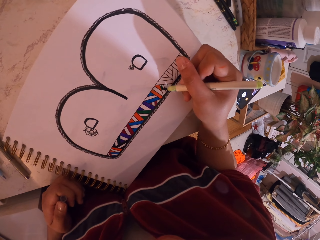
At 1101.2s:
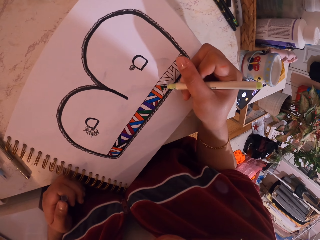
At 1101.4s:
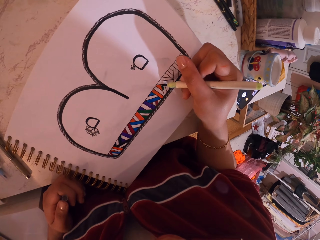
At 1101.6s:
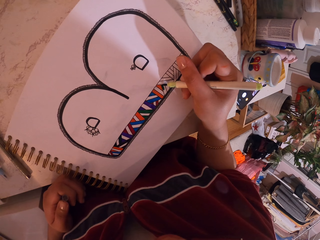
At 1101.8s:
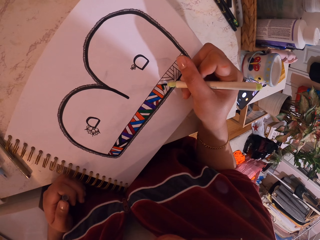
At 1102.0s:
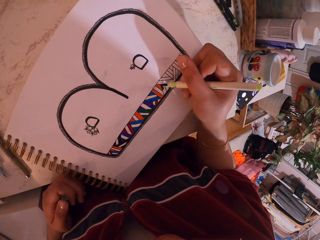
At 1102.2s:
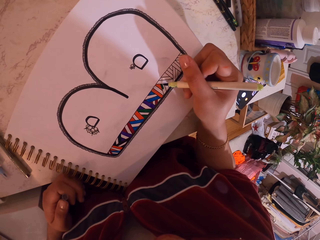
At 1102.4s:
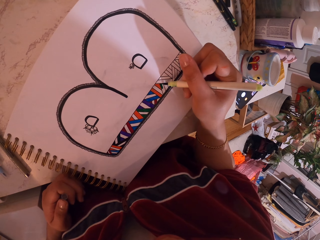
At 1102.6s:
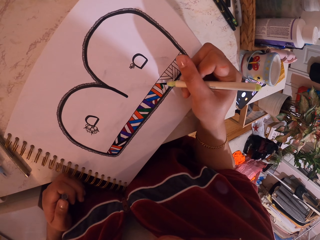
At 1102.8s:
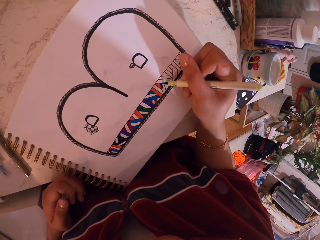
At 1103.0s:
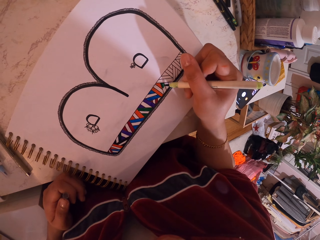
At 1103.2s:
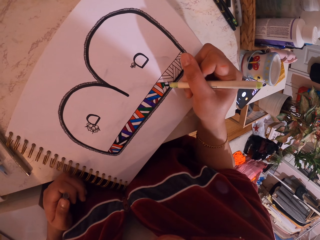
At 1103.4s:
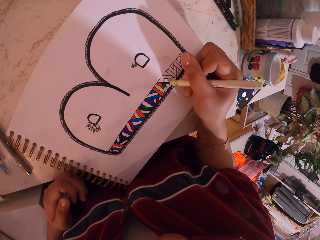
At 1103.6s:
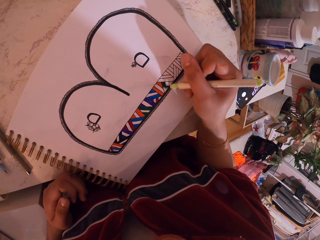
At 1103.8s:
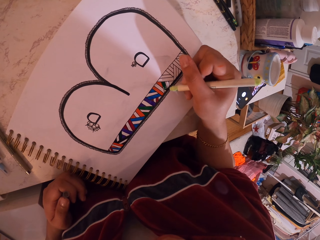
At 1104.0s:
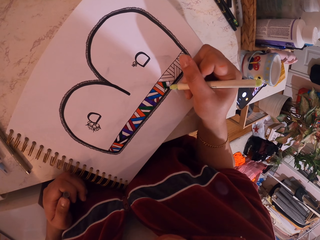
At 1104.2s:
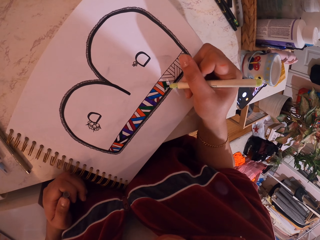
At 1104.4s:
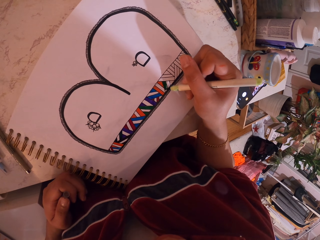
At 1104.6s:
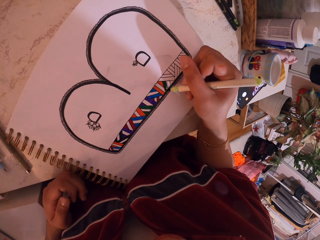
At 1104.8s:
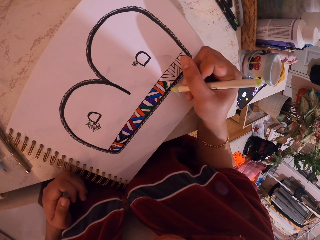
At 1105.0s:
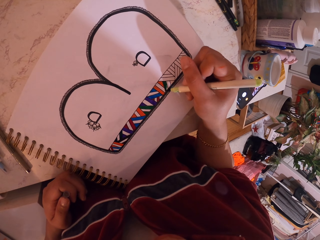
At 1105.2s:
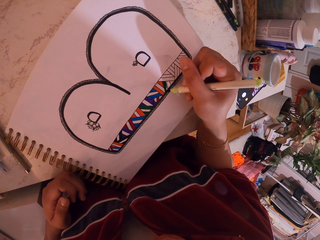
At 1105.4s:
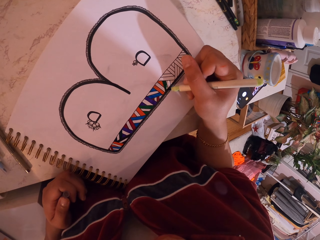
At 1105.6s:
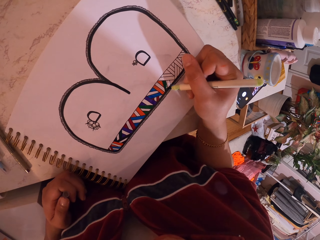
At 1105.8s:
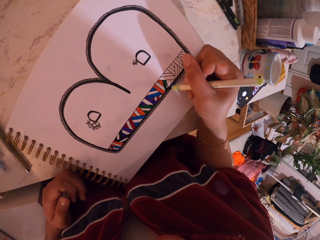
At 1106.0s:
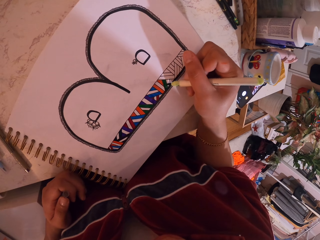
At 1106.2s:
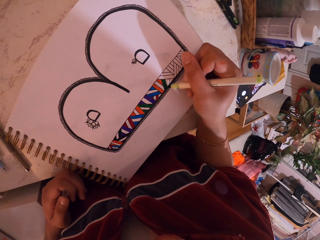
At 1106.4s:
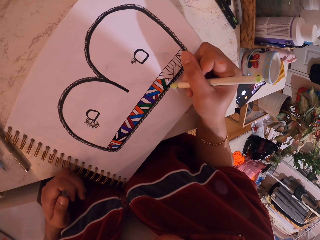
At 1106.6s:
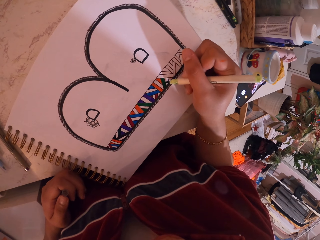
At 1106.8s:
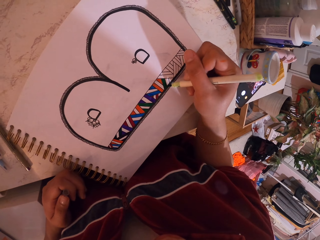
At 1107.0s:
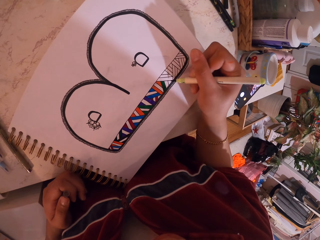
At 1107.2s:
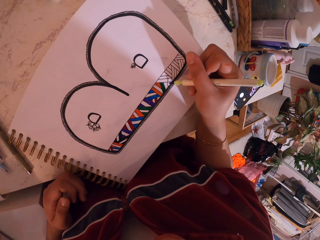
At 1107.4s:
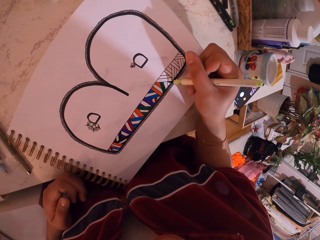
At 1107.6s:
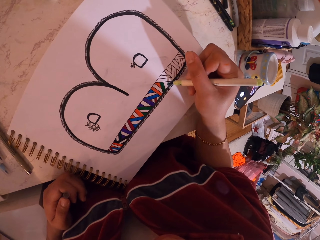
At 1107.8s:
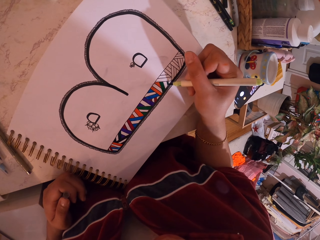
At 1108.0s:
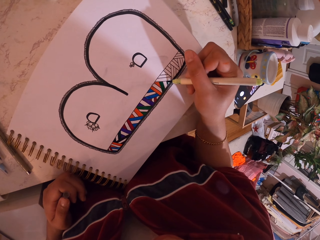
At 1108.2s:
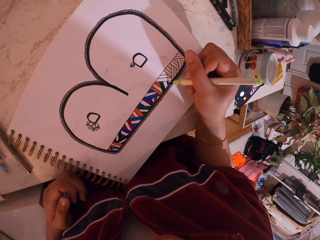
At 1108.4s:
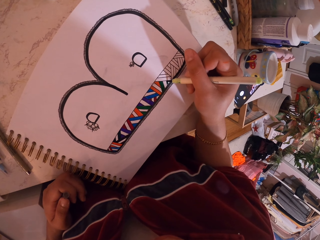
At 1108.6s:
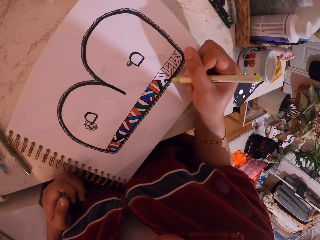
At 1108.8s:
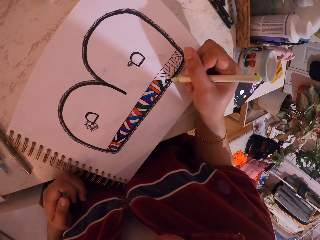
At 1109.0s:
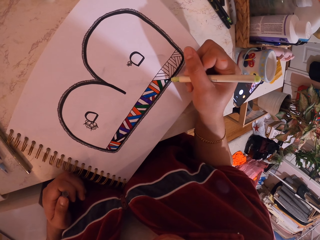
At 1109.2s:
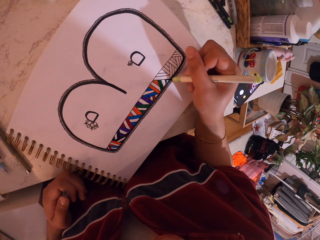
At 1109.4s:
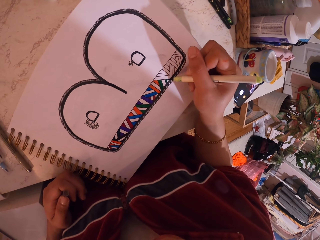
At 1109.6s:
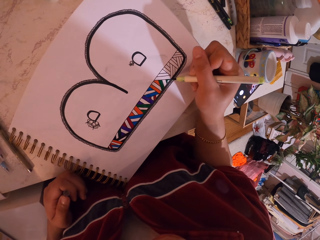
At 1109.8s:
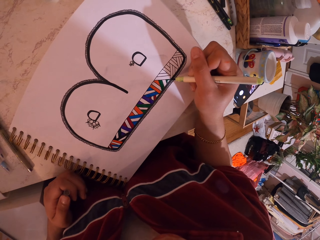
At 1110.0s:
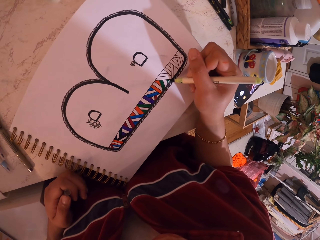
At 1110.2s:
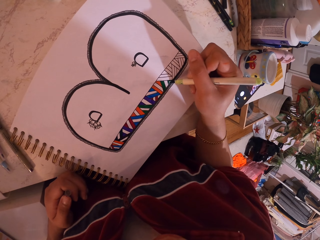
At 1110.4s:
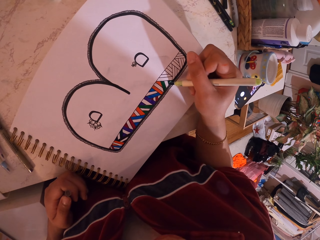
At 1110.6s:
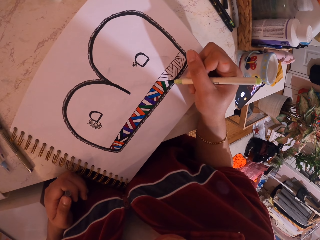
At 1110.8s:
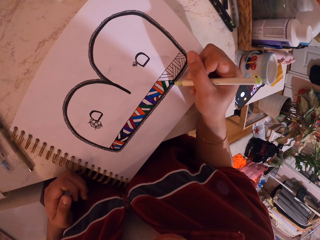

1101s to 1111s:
The camera wearer is coloring with a green pen.

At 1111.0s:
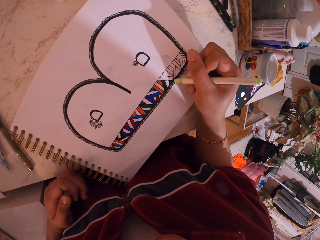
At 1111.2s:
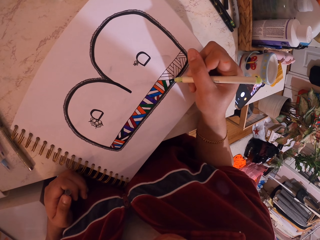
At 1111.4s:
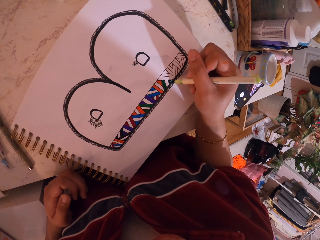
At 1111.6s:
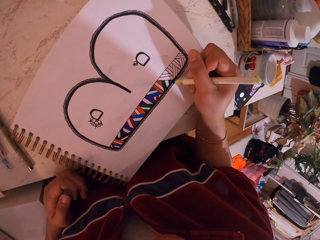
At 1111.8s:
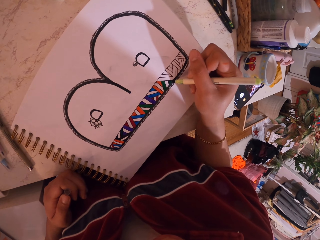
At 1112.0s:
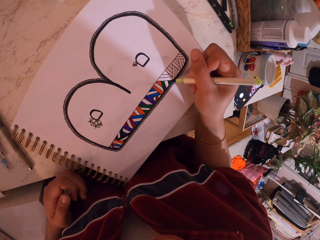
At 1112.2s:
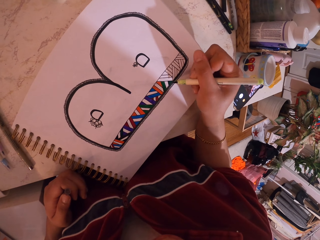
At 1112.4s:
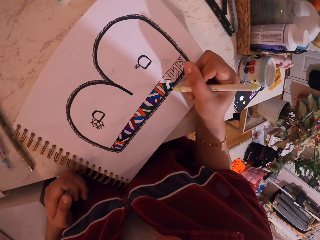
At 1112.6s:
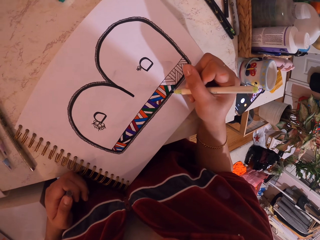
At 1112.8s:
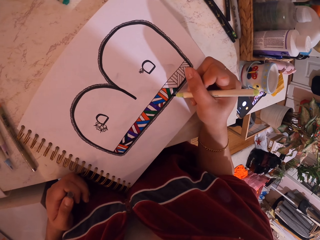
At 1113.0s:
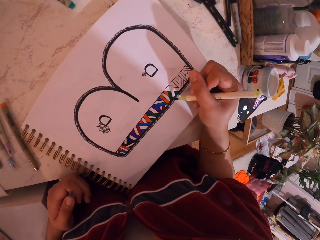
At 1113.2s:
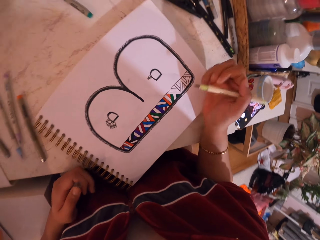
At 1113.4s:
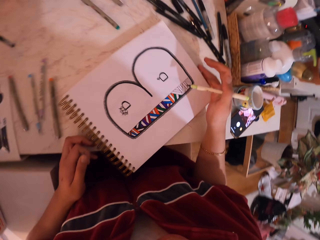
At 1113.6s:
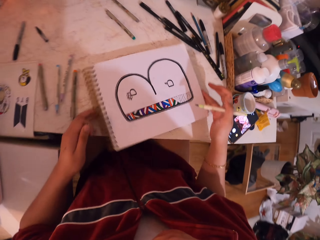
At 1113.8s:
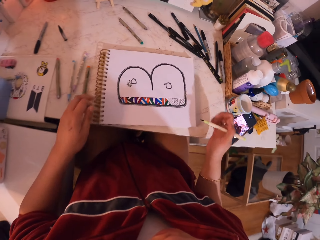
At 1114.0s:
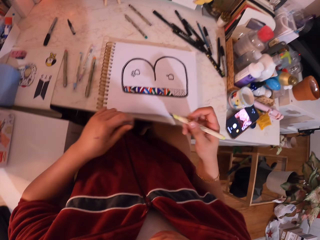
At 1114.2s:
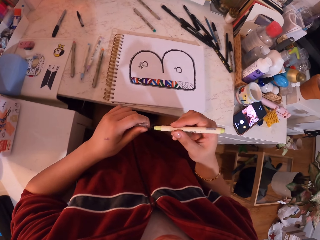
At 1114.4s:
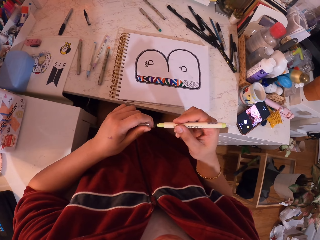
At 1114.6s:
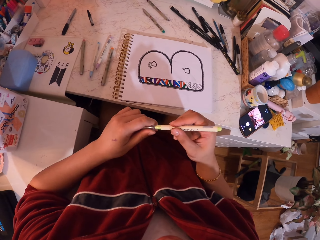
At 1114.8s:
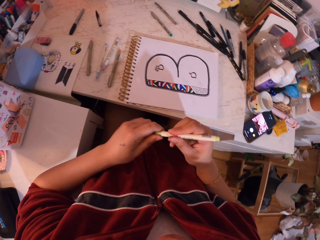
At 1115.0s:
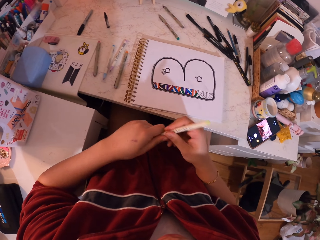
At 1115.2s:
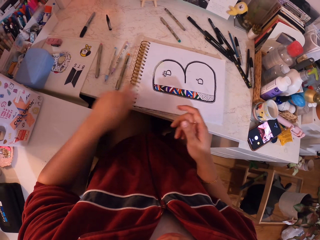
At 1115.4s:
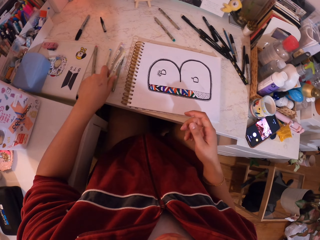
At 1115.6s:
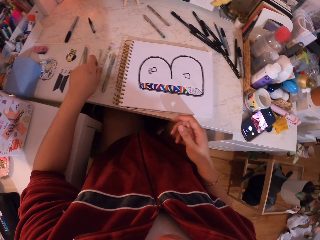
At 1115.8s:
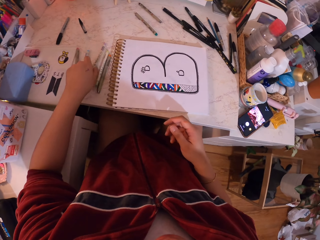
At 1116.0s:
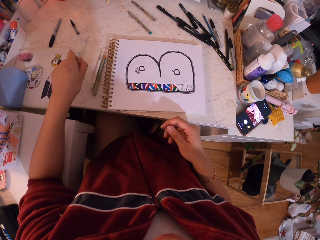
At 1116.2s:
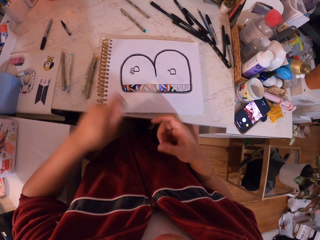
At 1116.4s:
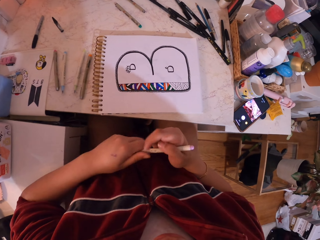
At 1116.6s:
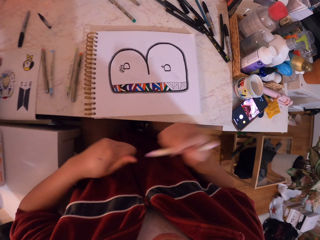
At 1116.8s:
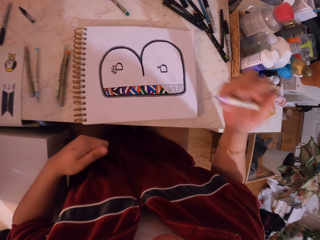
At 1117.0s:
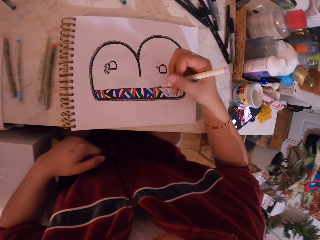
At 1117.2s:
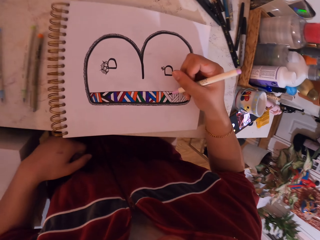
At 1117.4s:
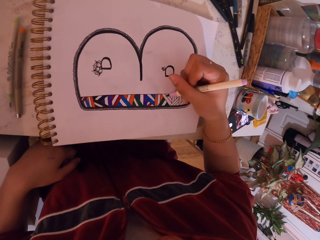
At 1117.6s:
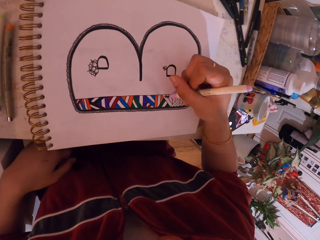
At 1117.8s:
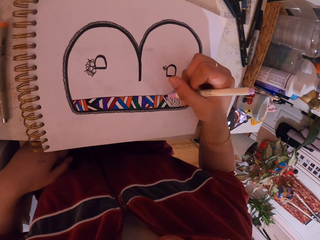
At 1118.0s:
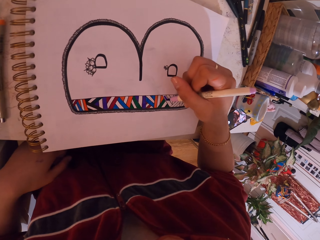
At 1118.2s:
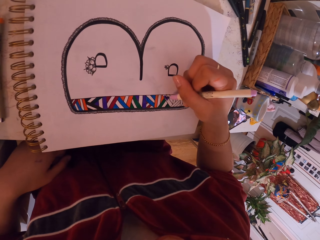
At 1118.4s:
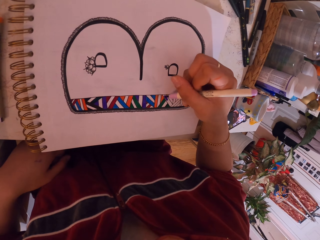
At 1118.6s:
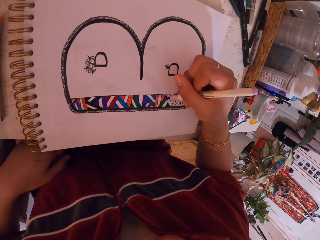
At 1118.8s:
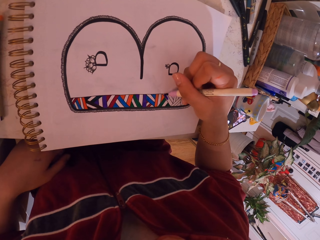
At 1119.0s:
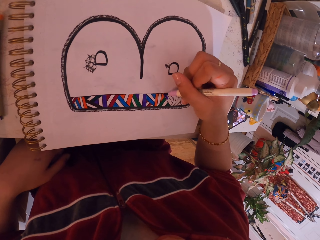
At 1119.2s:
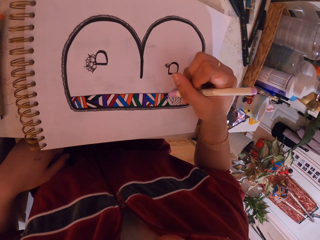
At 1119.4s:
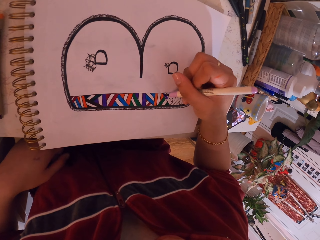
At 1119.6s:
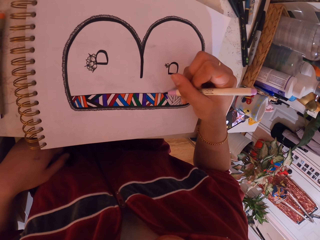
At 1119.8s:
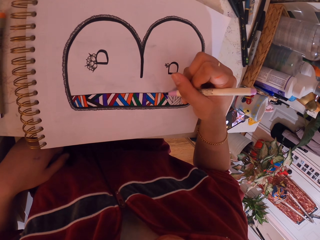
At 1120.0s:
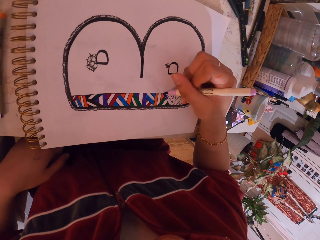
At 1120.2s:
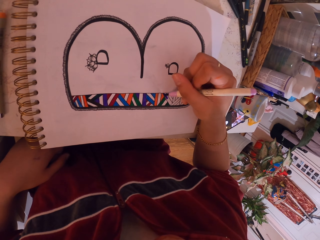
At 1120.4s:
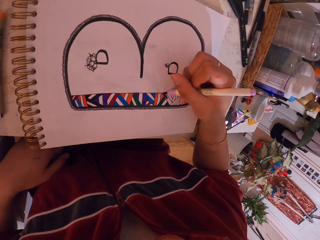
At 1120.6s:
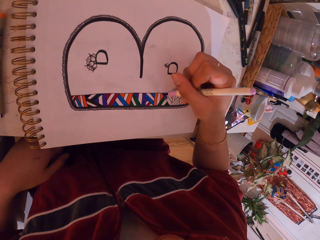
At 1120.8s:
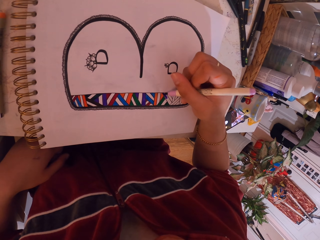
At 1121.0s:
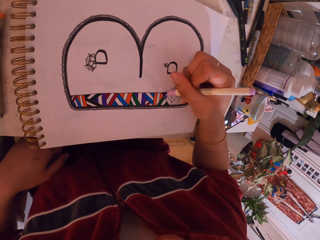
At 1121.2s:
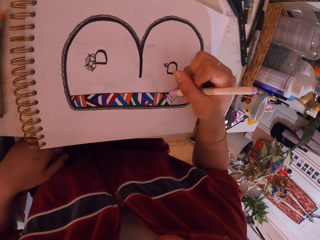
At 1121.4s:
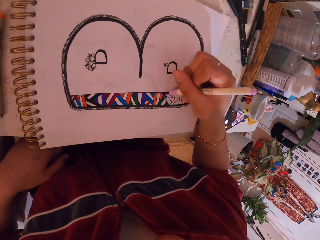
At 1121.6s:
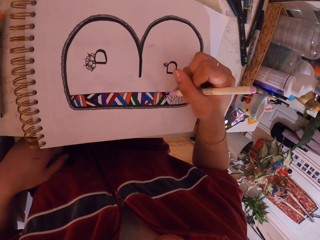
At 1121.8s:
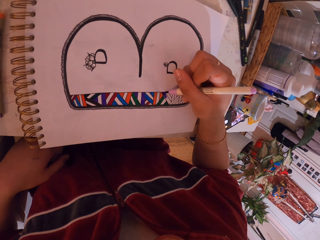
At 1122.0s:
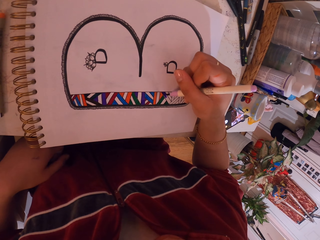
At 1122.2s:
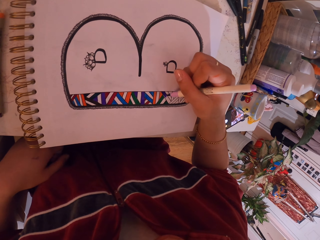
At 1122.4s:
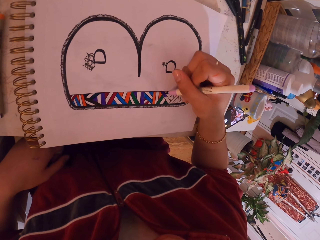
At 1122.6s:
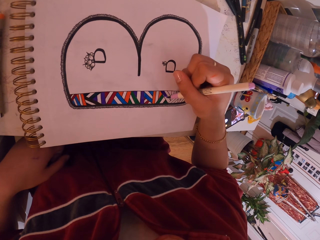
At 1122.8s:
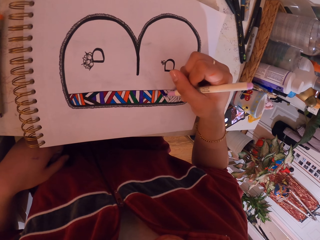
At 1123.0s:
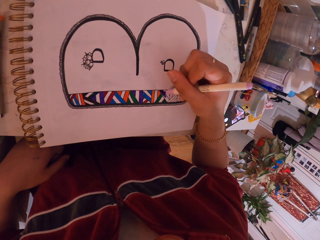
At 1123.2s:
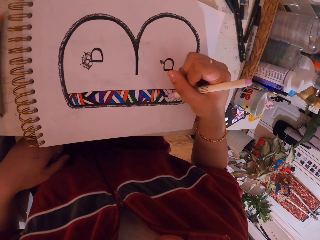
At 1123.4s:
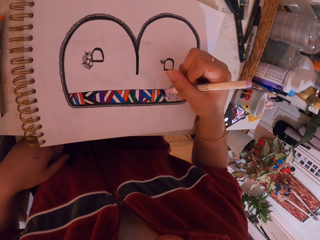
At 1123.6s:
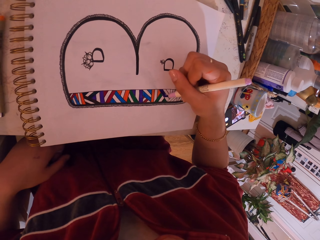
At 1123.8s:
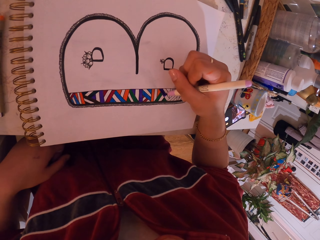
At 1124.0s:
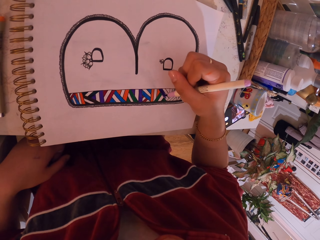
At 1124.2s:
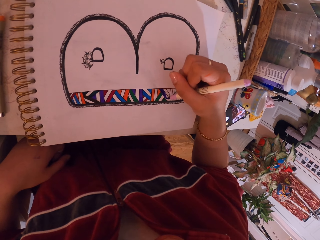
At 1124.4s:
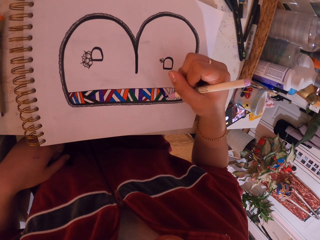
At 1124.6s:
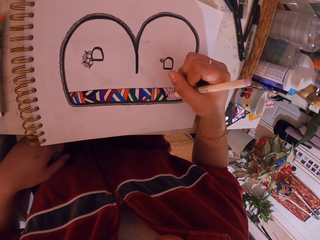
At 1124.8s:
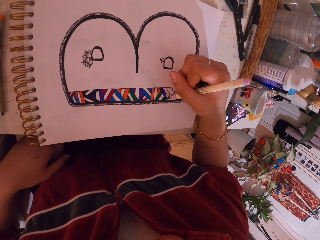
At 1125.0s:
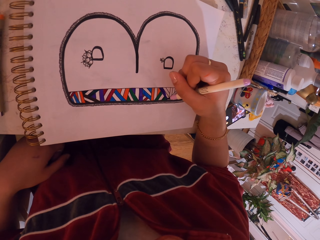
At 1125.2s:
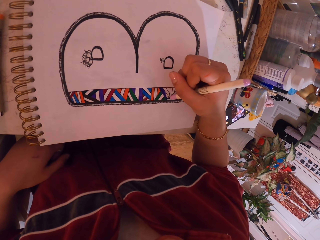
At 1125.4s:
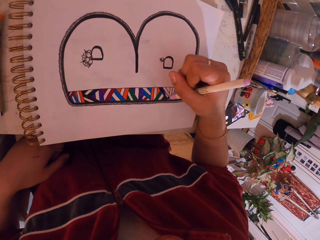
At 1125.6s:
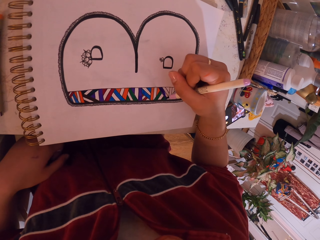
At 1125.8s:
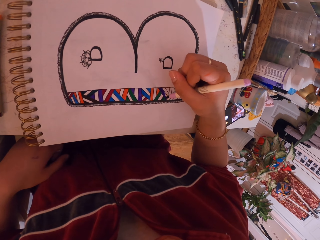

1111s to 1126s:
The camera wearer moves the book. They put the lid on the pen. They put the pen on the table. They pick up the pen. They remove the lid from the pen. They paint with the pen. They are coloring with a blue pen.
